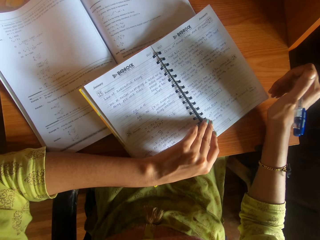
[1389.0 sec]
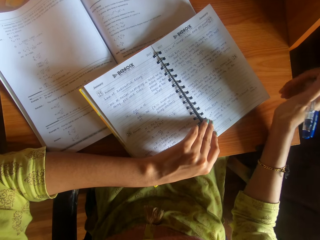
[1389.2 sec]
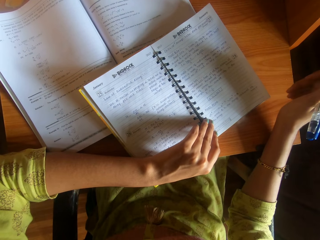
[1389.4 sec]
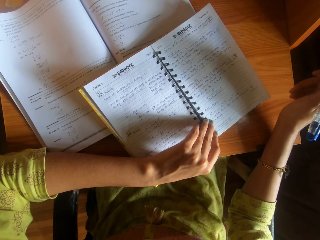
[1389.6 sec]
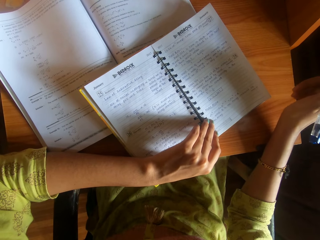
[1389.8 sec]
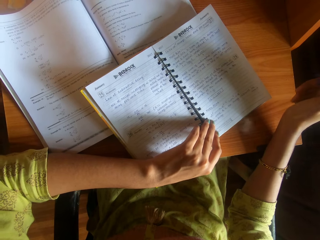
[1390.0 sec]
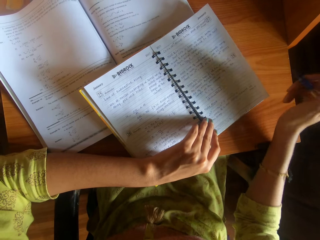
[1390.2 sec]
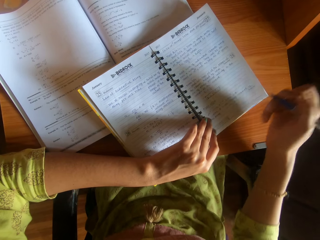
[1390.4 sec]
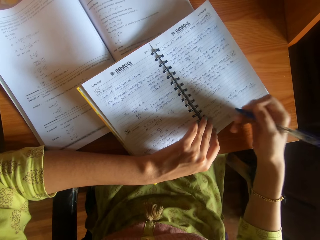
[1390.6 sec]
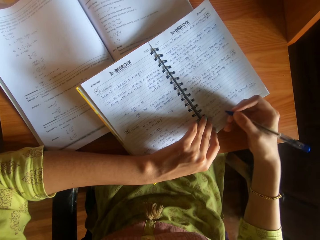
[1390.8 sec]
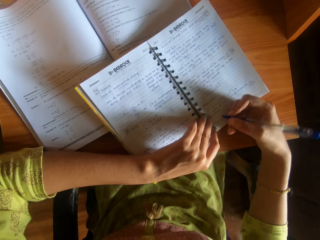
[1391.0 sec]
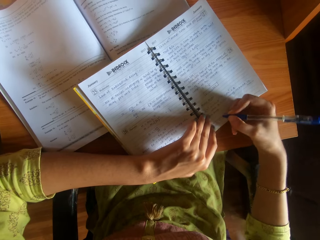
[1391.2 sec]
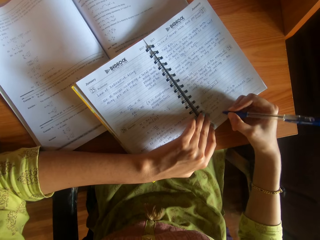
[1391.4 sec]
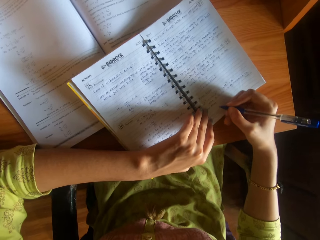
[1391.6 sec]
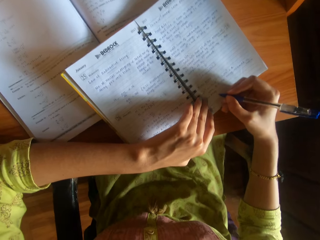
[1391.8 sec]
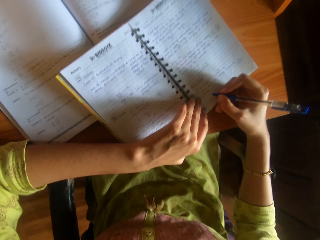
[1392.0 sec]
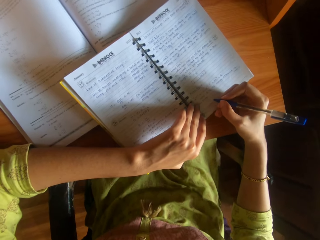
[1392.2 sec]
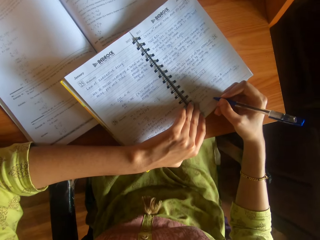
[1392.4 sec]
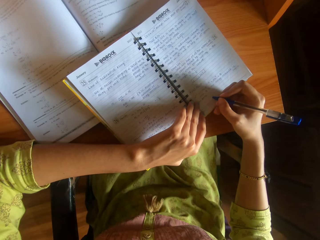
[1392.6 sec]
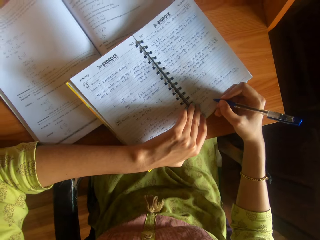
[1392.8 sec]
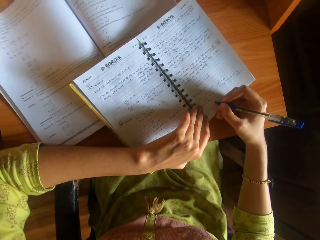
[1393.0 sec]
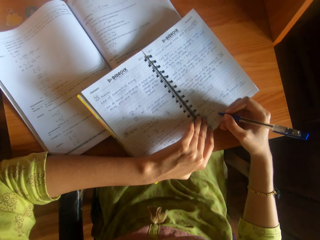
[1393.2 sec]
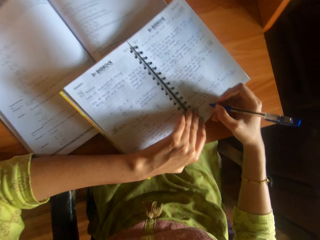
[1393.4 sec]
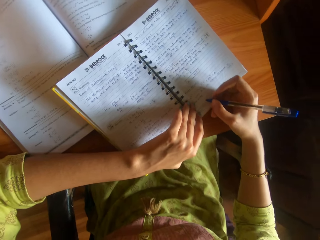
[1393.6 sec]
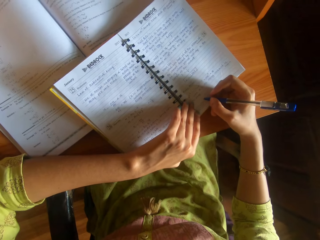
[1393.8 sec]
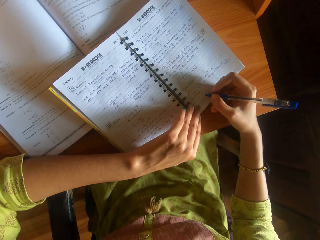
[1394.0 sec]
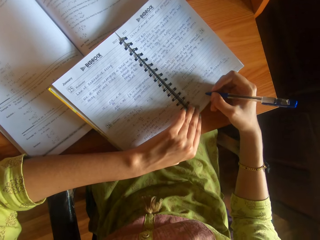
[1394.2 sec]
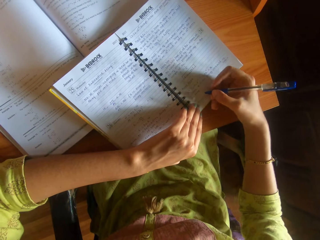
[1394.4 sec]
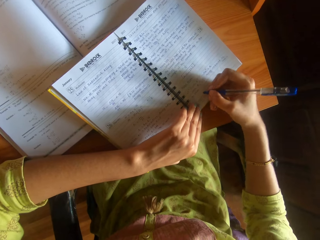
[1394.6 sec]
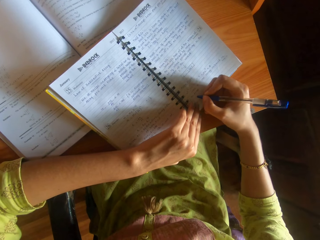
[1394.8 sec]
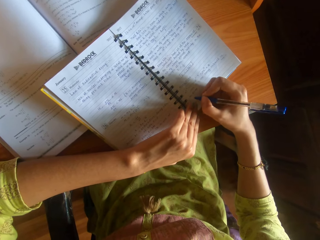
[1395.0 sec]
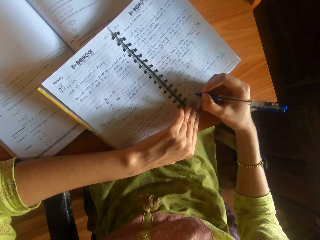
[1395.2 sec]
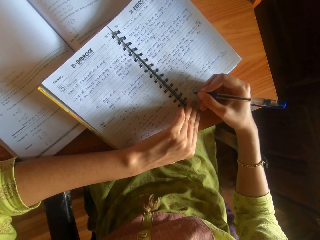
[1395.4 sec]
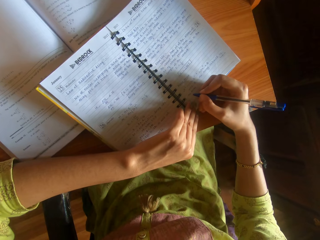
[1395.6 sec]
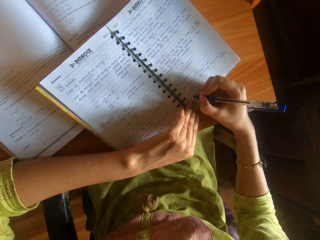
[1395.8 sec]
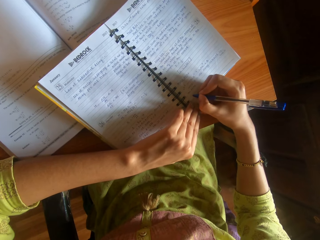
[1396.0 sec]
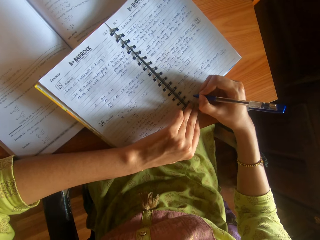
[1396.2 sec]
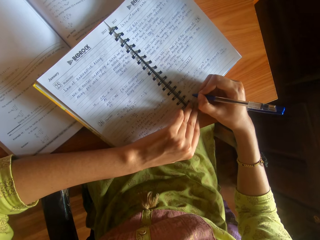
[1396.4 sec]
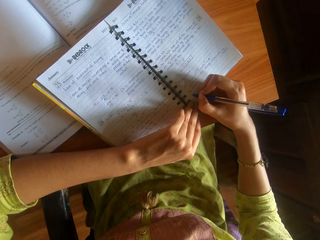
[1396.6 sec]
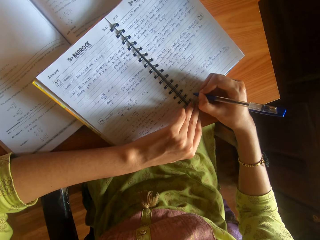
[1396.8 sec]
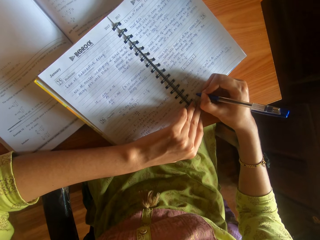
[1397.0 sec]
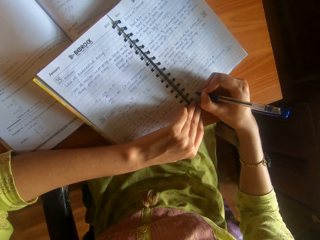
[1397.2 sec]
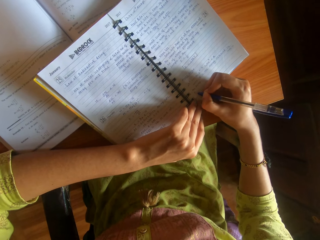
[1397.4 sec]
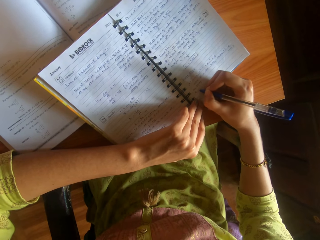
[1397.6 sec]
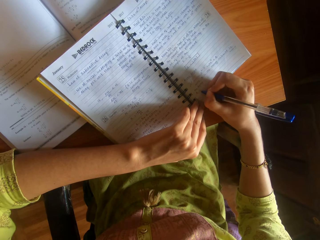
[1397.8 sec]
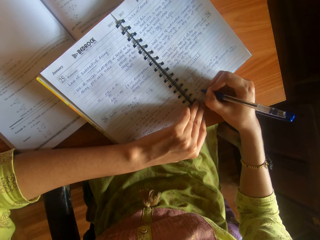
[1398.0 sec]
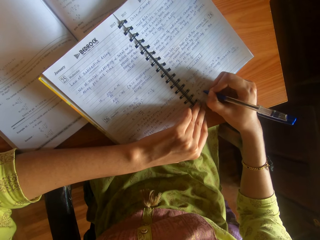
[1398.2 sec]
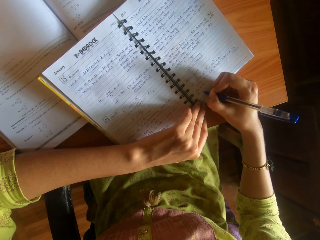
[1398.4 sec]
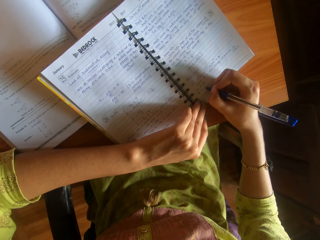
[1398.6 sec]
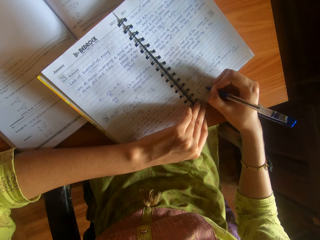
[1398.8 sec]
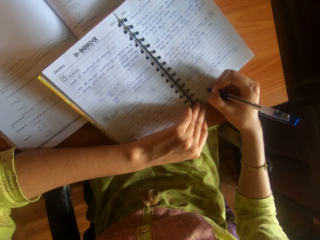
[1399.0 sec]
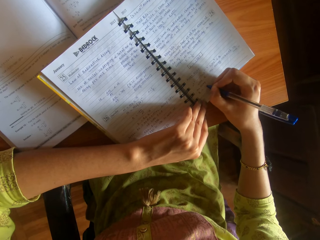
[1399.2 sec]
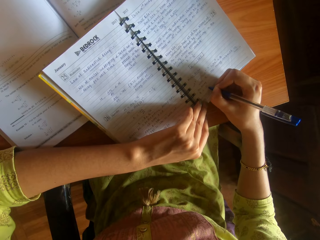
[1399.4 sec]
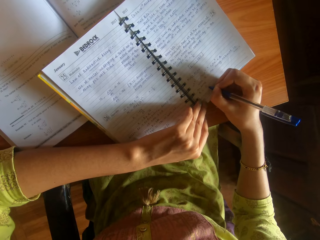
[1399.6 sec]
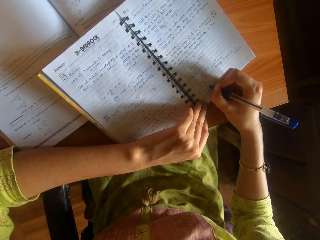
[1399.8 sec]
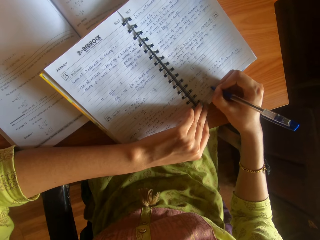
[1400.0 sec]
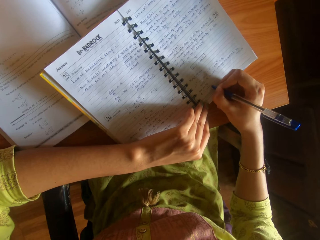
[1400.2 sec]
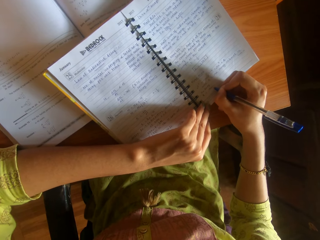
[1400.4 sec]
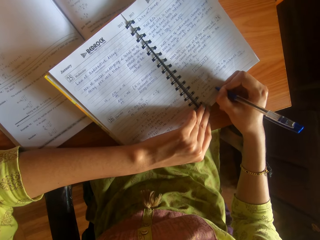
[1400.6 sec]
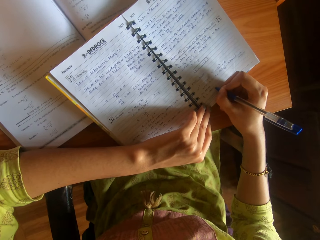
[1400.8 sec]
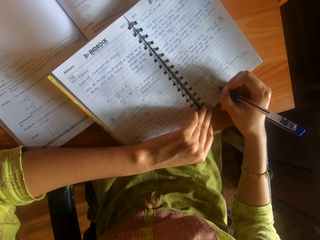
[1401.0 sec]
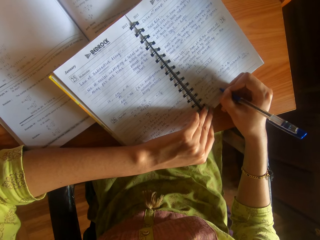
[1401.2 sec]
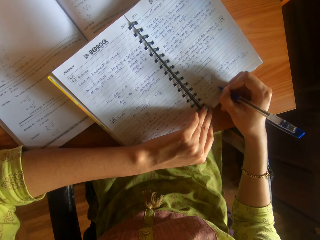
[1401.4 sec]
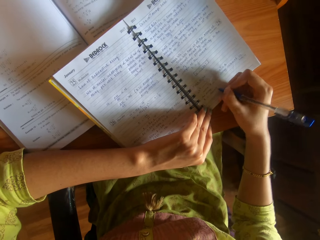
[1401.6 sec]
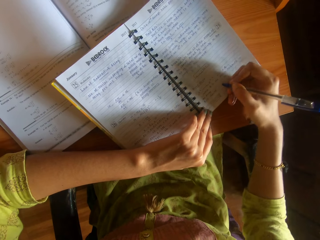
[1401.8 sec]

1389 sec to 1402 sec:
The camera wearer moves one hand. She writes on the book on the table with the pen in her right hand. She coughs. She holds the pen. She writes.

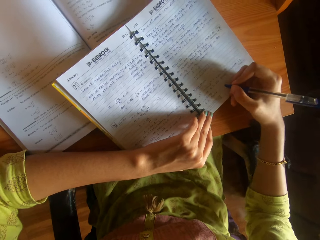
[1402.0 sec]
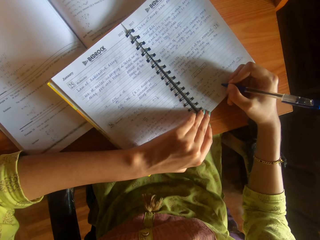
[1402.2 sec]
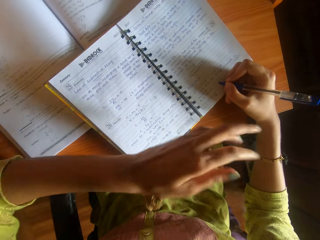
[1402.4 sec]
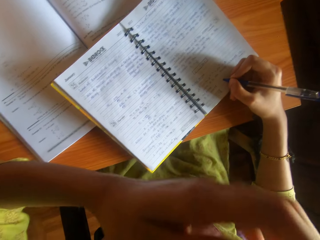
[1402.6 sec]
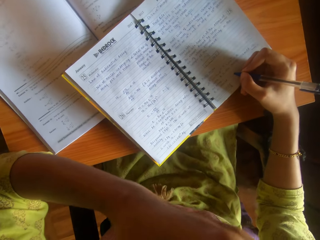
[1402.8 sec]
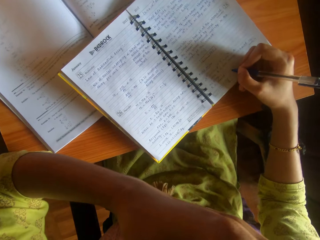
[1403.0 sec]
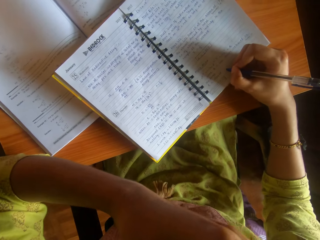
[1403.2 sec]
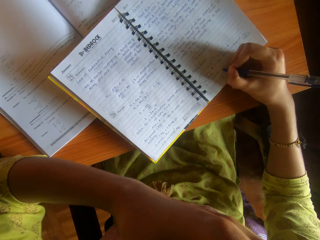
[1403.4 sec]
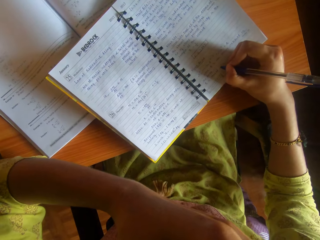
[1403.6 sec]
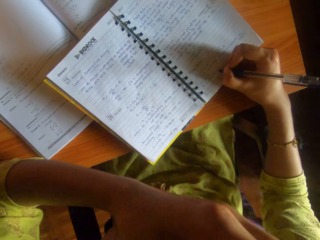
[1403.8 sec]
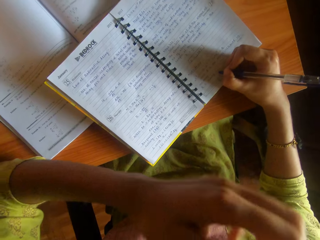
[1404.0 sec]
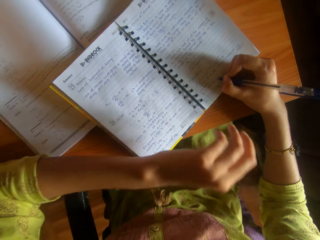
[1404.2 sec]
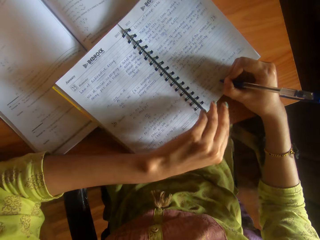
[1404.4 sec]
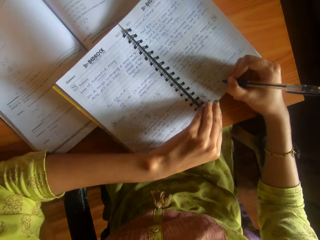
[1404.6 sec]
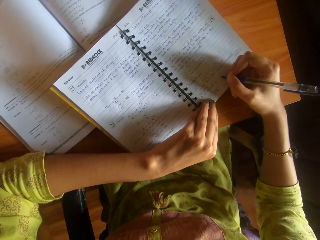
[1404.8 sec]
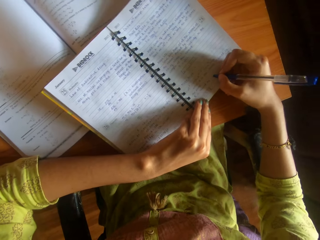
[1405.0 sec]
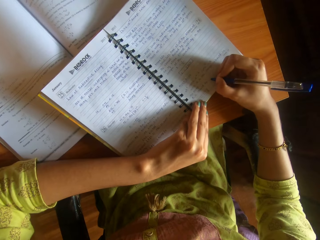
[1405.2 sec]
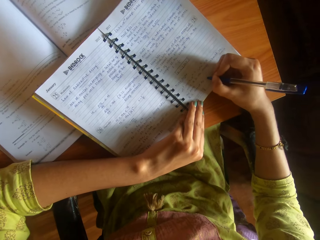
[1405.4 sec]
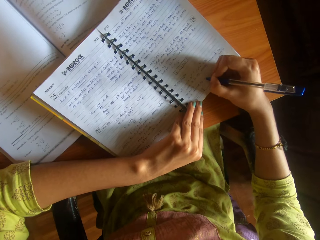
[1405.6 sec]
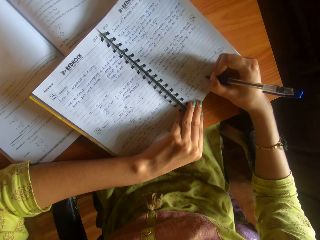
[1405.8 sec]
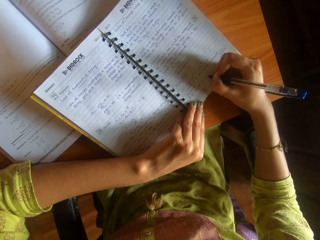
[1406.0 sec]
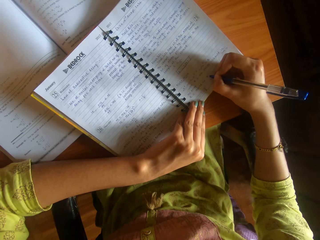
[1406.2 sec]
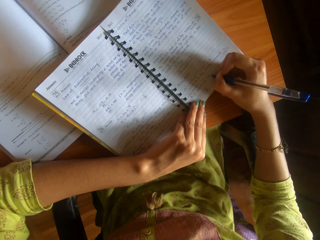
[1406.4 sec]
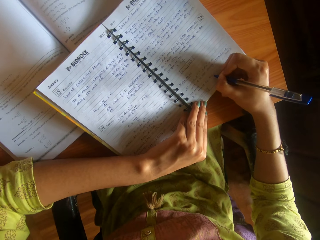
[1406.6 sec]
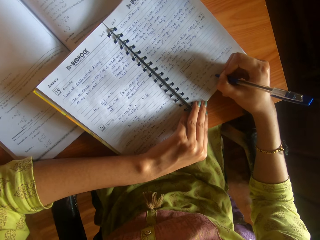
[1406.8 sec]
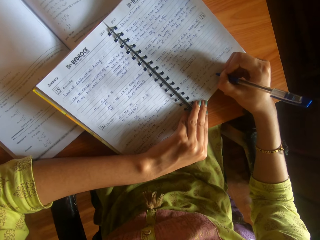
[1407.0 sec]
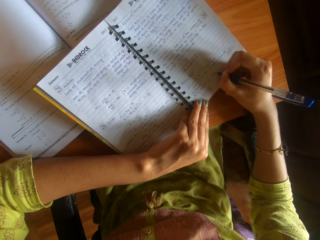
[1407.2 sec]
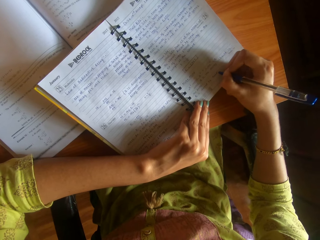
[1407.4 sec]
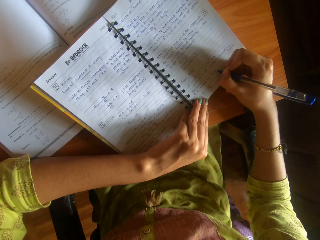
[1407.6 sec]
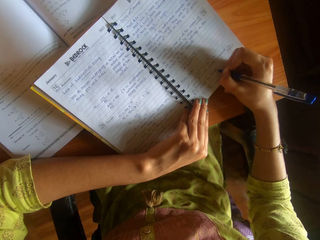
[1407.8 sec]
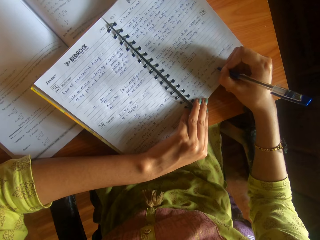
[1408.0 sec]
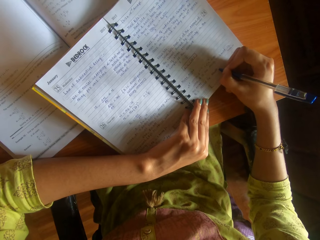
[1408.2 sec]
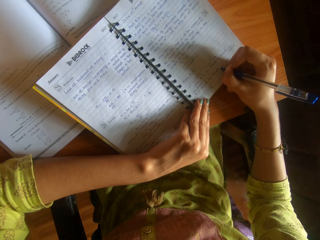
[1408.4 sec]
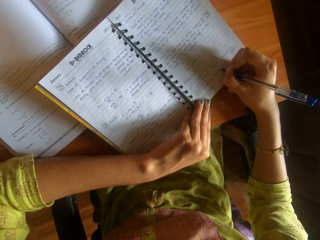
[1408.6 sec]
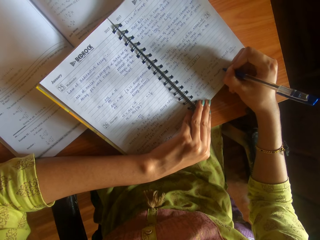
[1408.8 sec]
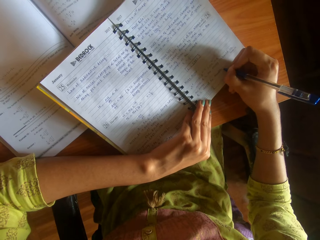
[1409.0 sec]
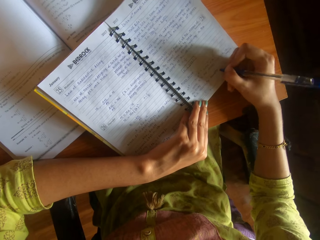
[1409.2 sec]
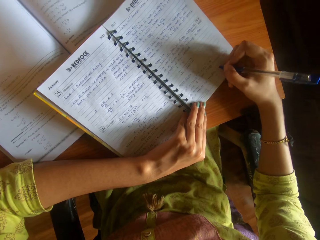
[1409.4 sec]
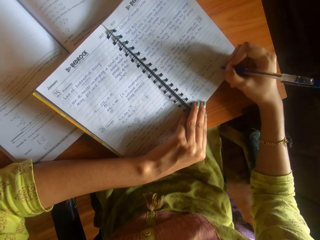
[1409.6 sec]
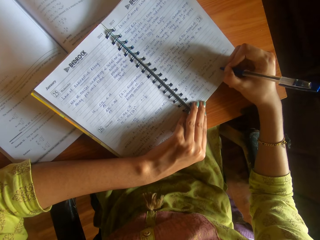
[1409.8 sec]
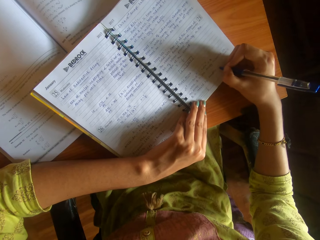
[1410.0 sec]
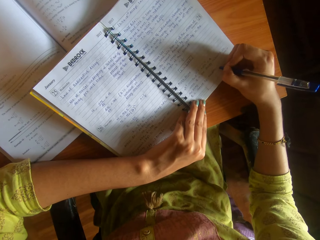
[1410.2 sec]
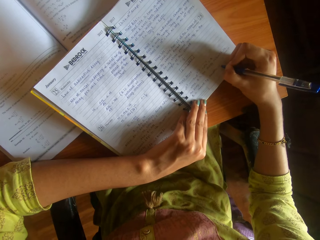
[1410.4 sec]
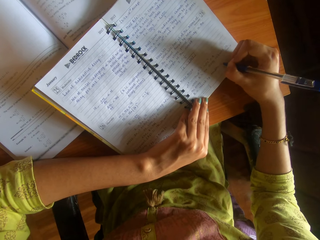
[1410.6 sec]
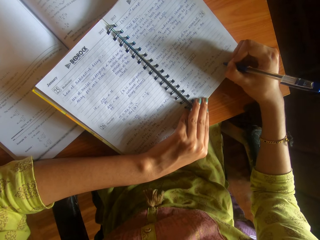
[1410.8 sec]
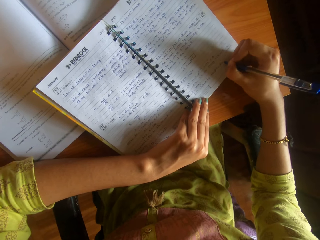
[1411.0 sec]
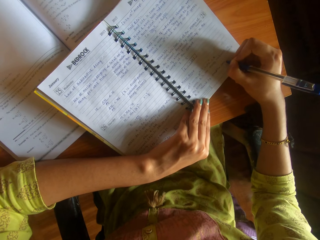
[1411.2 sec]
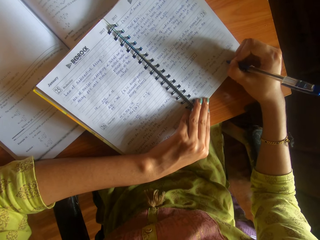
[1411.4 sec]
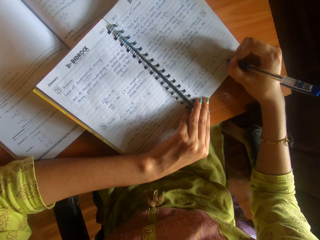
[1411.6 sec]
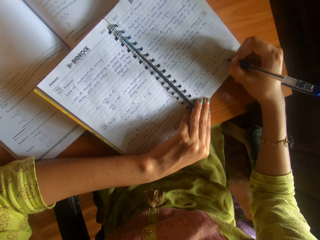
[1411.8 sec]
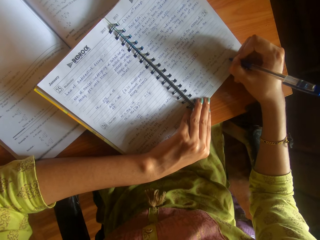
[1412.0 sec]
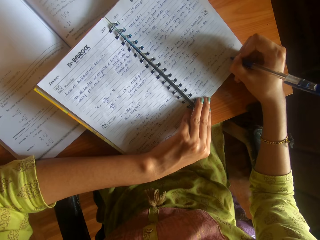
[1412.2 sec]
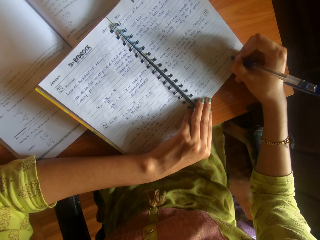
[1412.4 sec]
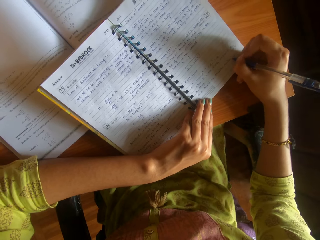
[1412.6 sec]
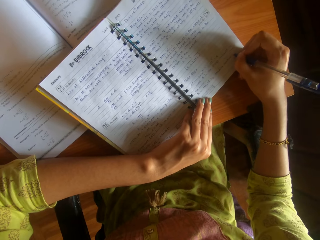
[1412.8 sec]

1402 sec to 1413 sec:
The camera wearer touches her face with her left hand. She places her left hand on the book on the table. She drops the hand. She writes.
